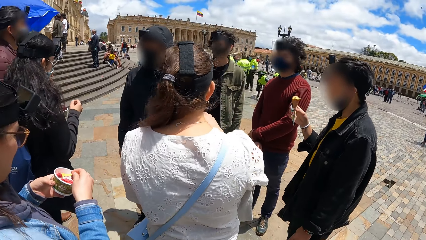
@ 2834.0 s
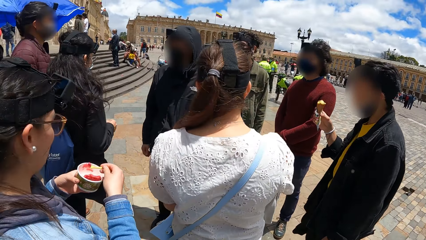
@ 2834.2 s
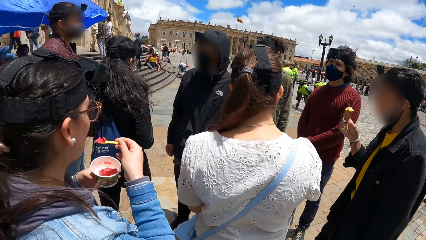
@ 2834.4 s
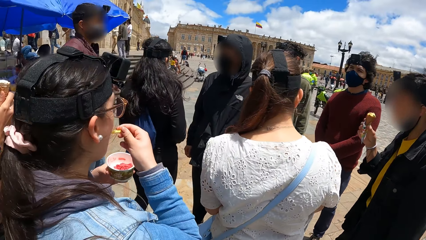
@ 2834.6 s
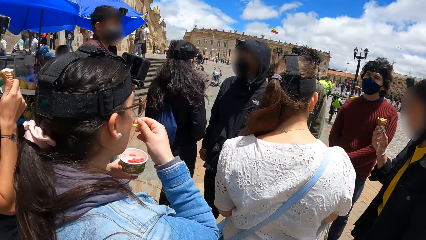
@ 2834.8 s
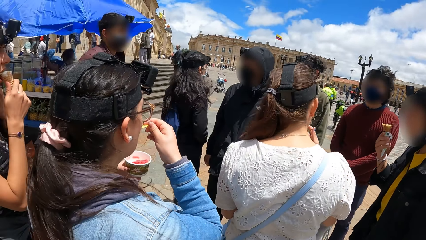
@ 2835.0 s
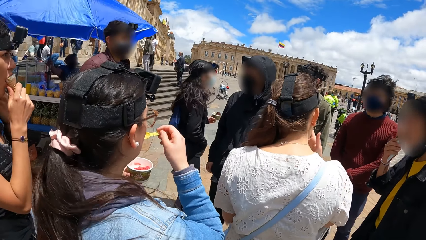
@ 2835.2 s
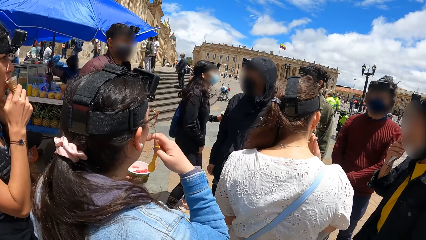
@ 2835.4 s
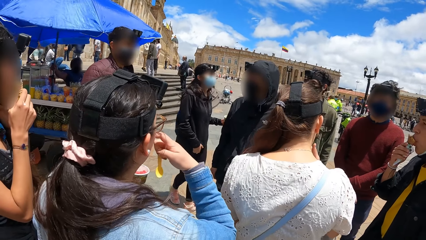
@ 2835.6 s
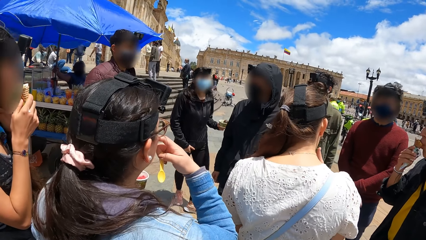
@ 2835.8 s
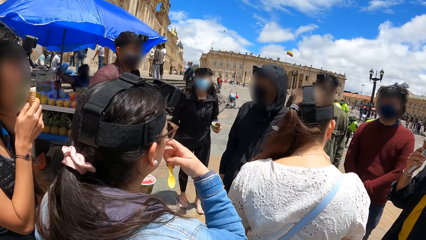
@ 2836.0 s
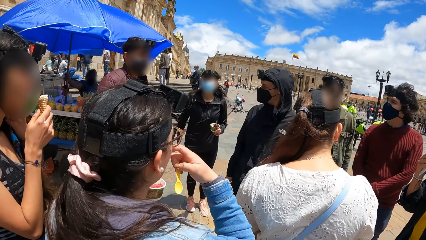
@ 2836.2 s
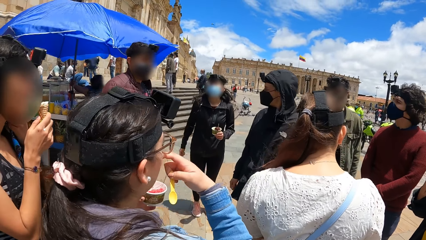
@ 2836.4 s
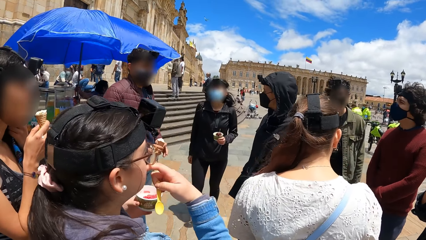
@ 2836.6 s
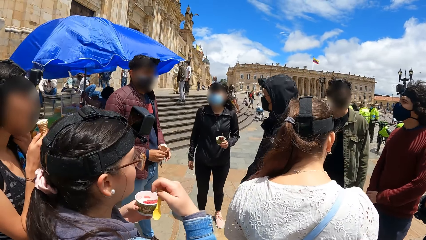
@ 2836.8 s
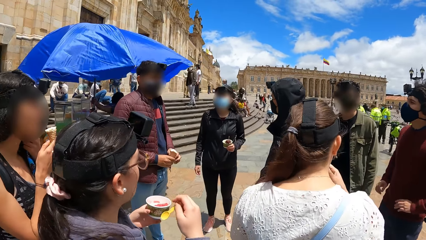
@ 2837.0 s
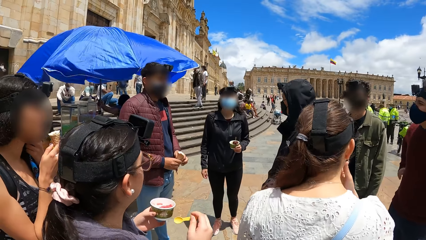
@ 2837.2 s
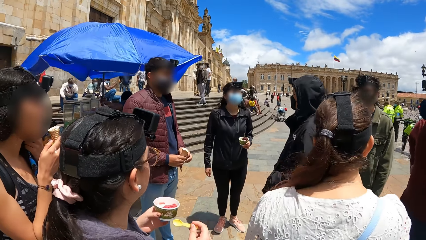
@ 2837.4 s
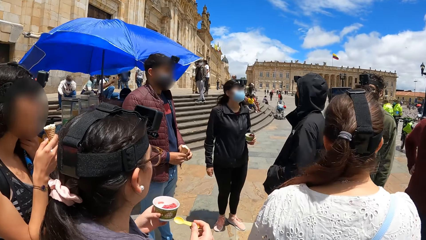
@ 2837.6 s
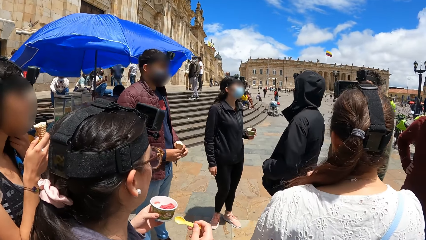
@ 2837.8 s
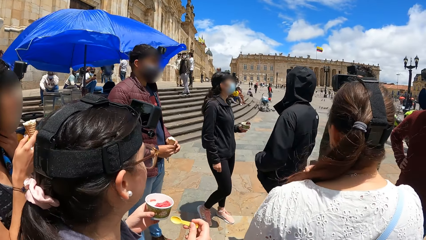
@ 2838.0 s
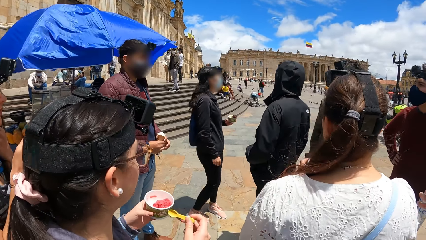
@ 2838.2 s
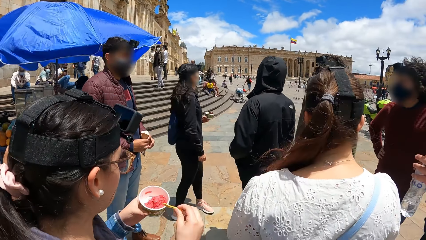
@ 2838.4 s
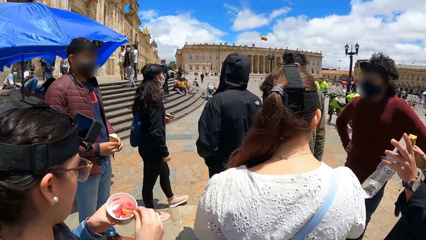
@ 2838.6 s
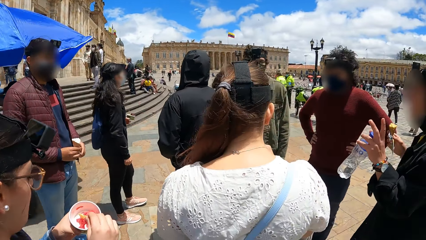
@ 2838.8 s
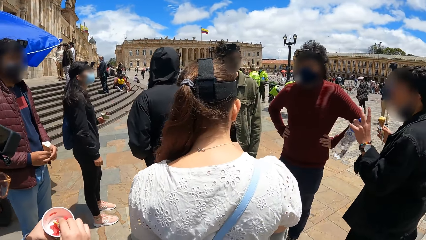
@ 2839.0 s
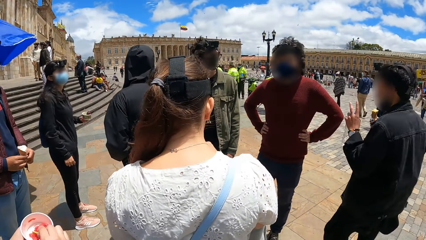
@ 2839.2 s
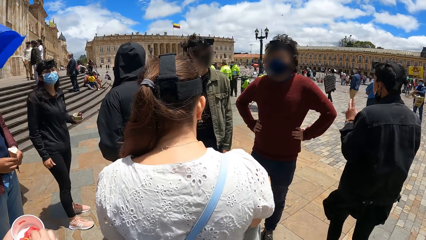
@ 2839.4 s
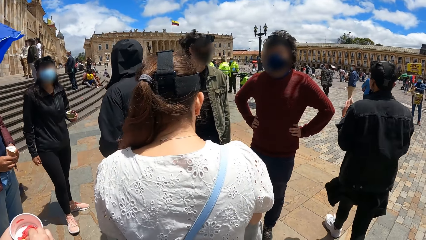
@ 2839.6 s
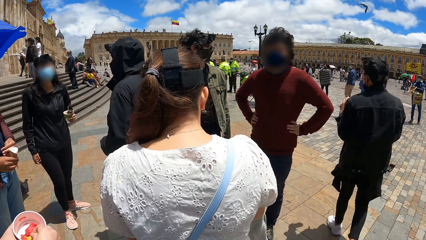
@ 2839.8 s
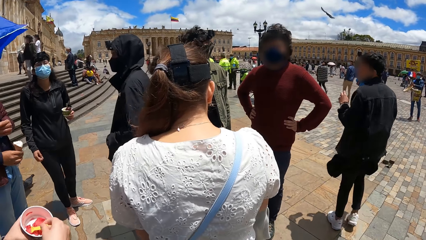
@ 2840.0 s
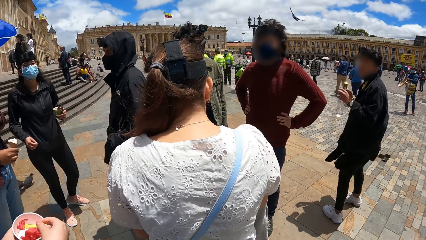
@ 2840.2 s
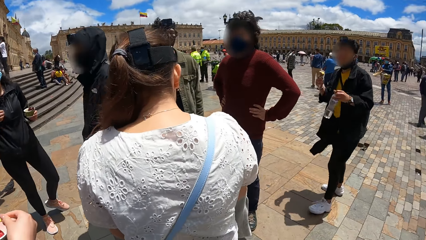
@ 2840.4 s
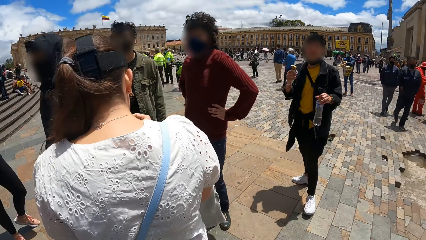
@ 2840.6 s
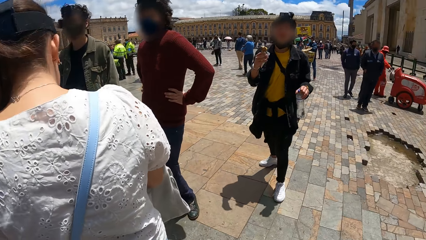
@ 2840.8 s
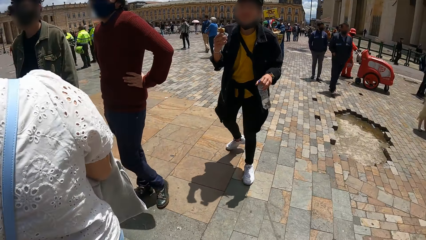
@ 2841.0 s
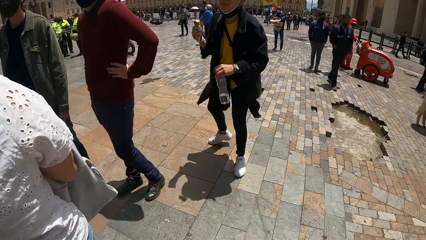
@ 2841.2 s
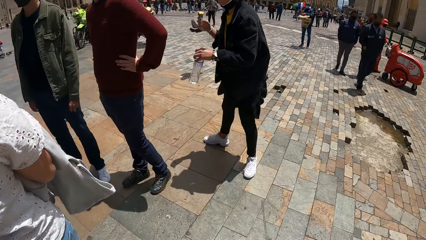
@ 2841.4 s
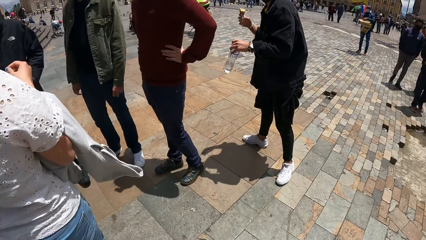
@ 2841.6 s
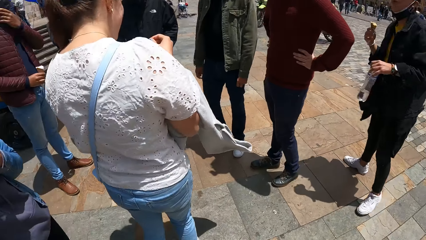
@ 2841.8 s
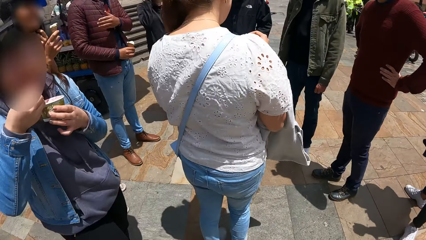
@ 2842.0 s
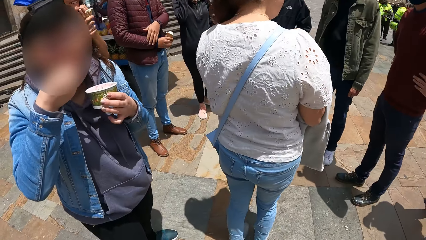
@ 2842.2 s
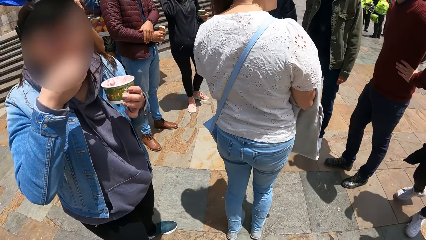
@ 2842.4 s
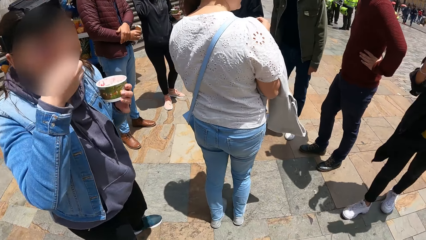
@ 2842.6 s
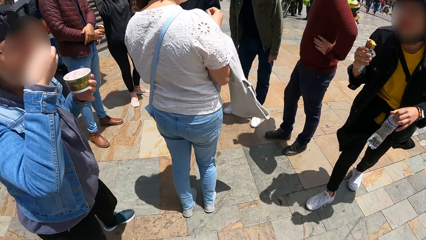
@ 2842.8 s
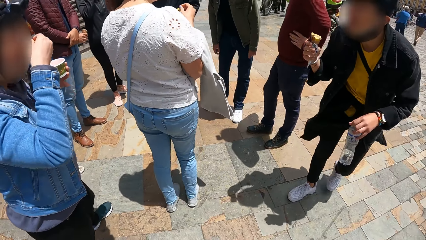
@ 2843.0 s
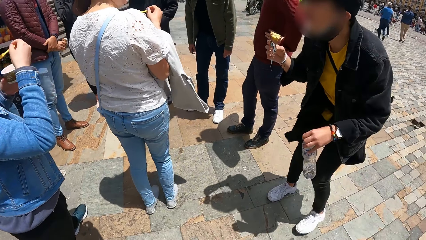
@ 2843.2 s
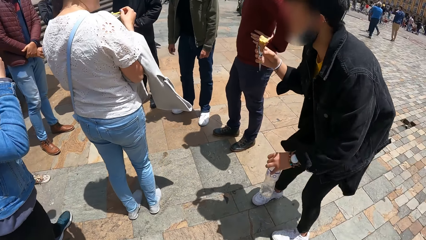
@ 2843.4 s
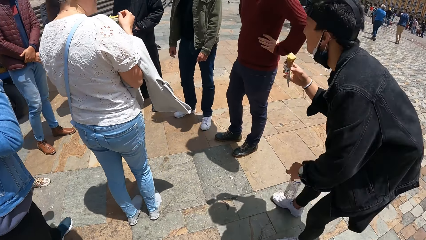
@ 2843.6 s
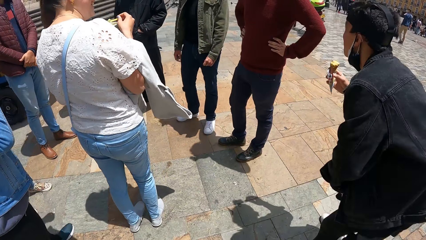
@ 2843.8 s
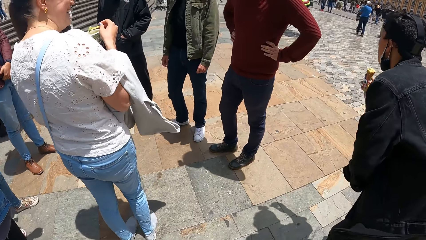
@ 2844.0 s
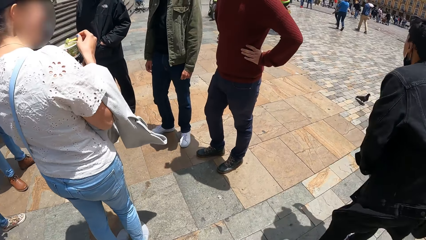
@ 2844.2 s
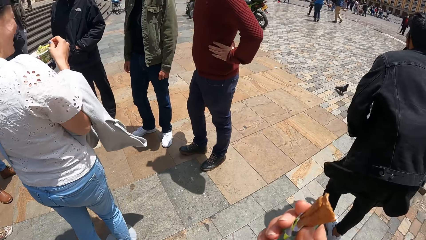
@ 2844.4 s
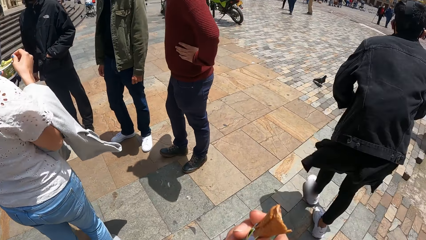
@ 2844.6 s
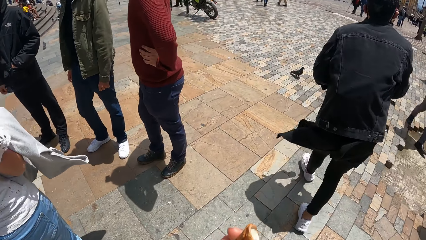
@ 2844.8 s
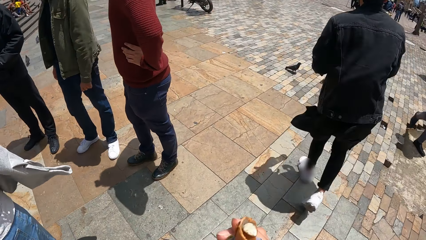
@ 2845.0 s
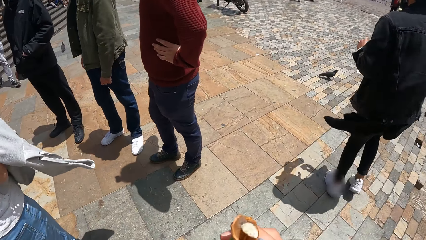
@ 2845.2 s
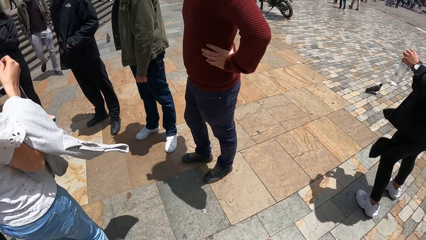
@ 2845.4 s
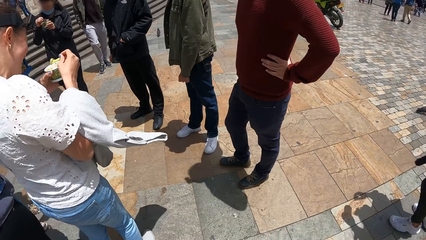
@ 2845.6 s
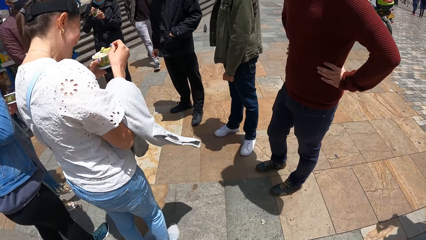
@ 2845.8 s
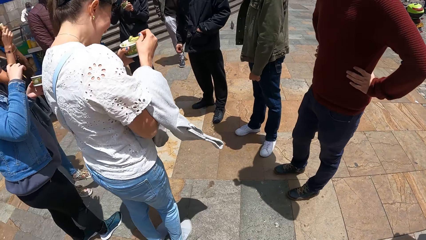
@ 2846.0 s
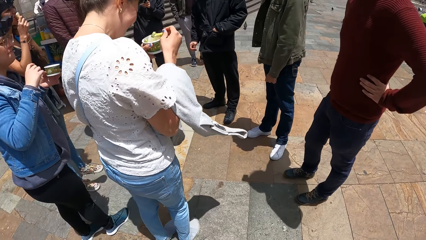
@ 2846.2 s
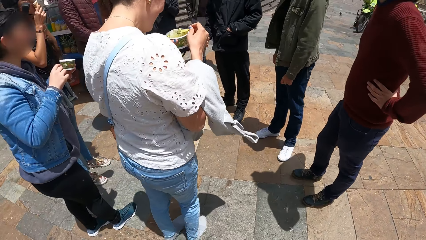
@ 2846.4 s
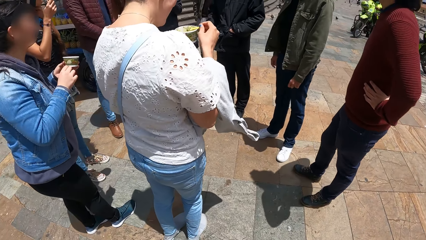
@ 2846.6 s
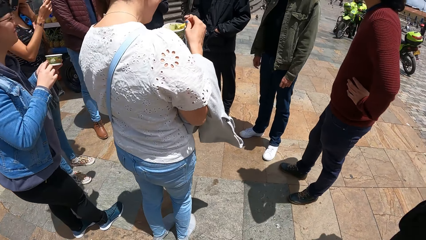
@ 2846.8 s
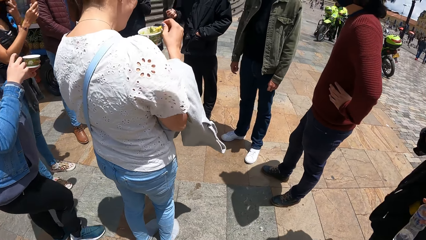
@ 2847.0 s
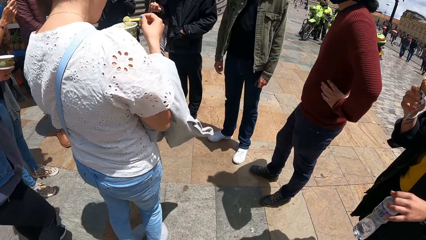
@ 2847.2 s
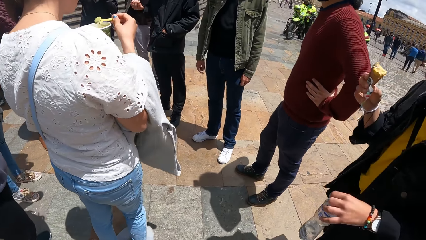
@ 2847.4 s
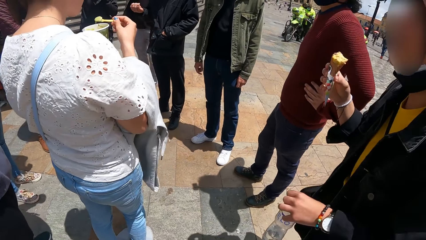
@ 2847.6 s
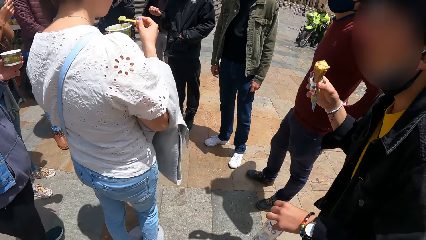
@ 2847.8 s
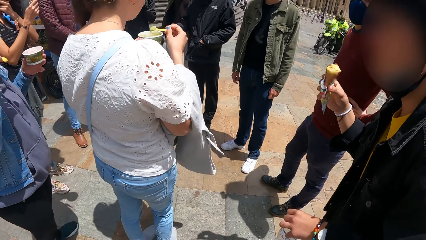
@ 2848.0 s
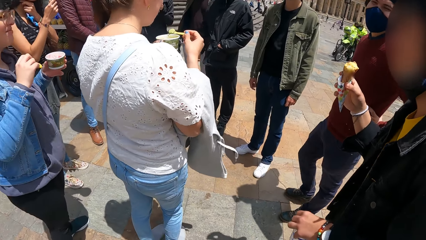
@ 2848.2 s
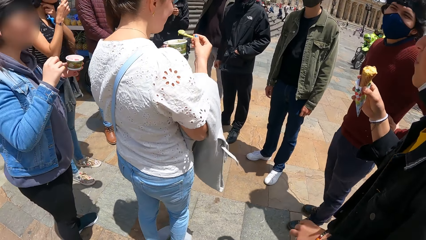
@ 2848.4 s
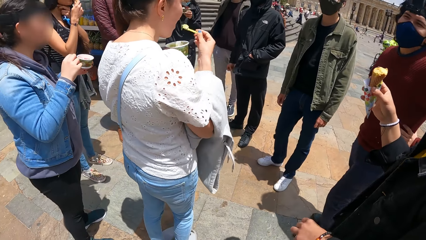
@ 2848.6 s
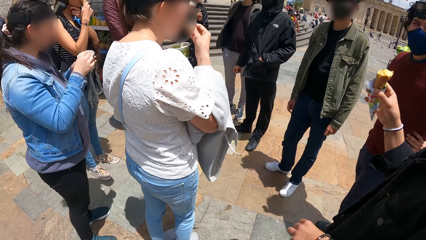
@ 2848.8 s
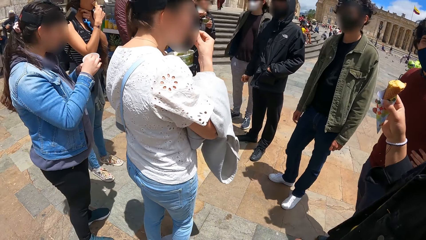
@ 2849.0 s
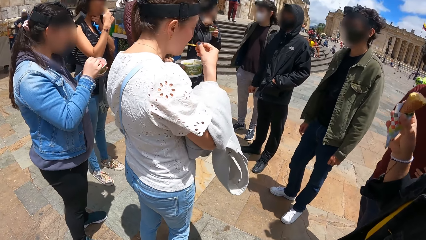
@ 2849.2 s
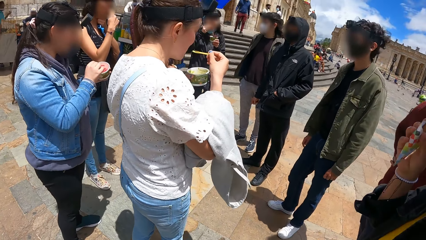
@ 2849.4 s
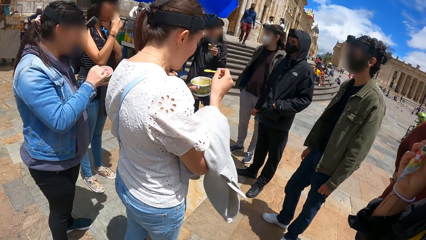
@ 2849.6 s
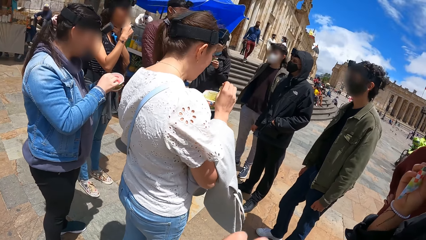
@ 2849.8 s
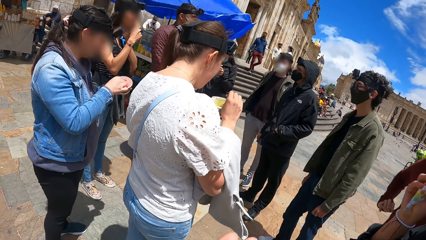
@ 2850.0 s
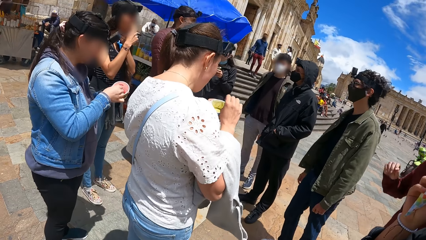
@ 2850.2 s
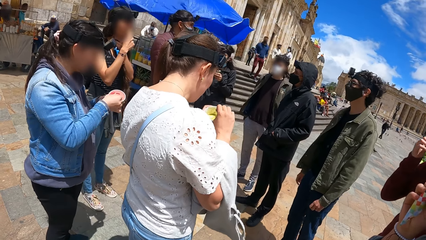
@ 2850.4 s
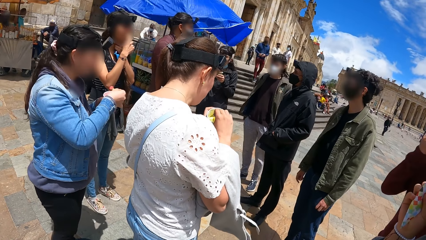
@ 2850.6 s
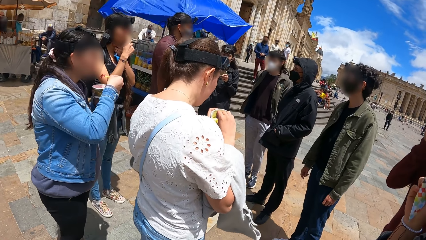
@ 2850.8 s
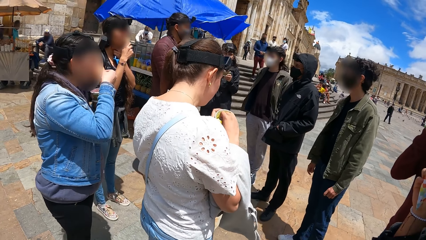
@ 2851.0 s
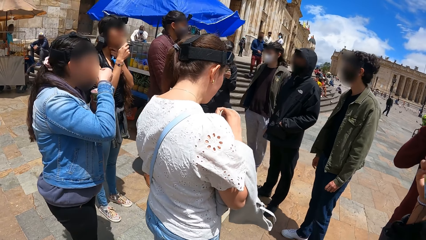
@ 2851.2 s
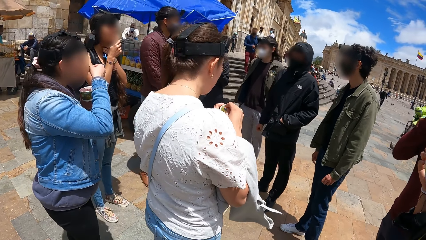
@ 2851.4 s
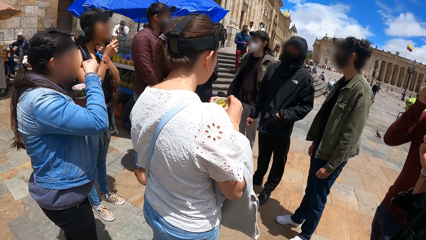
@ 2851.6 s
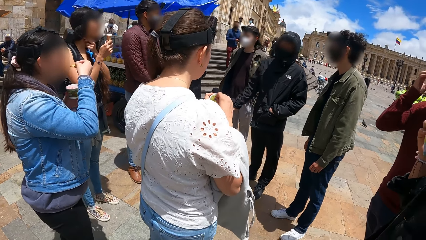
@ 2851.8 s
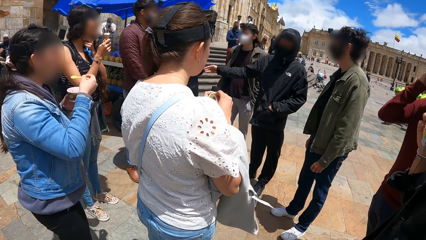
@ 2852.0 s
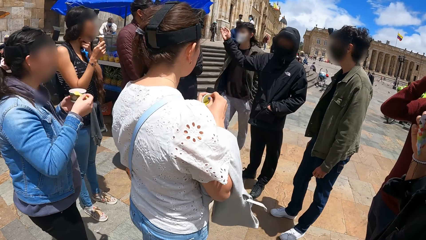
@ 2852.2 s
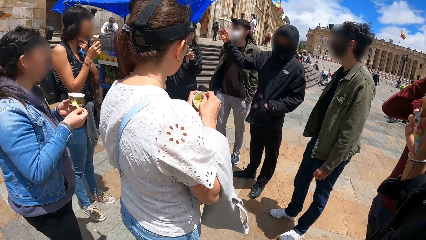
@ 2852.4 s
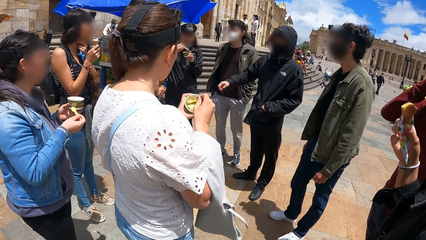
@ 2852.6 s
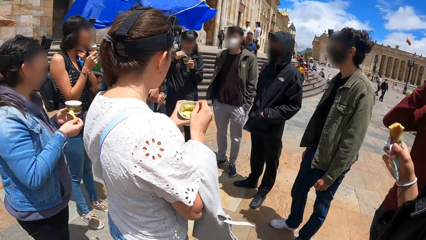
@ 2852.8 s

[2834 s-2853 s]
The camera wearer stands near a group of people. The woman puts the ice cream into her mouth with the spoon in her right hand. Another woman puts the cone of ice cream into her mouth with her right hand. The first woman touches her face, her nose, with her right hand. The camera wearer looks at the first woman. They look at the group of people. The first woman puts ice cream into her mouth with the spoon in her right hand. The camera wearer looks at the first woman. They look at a person. The second woman puts the cone of ice cream into her mouth with her right hand. A third woman puts ice cream into her mouth with a spoon in her right hand. The camera wearer looks at the group of people. A man puts a cone of ice cream into his mouth with his right hand. The first woman takes ice cream from the cup in her left hand with the spoon in her right hand. The third woman inserts the spoon in her right hand into the cup in her left hand. The first woman puts ice cream into her mouth with the spoon in her right hand. The third woman takes ice cream from the cup in her left hand with the spoon in her right hand. The camera wearer looks at the first woman.
